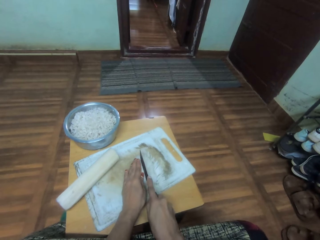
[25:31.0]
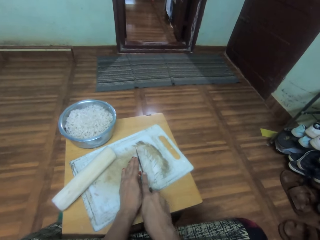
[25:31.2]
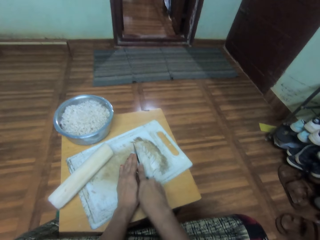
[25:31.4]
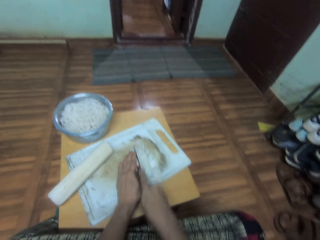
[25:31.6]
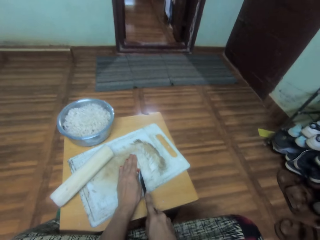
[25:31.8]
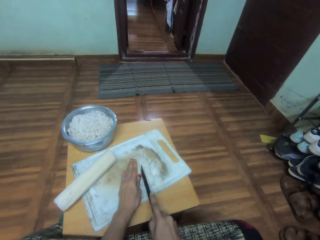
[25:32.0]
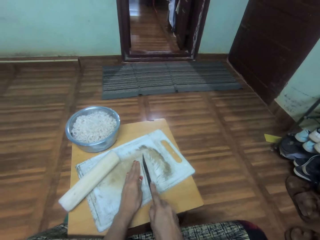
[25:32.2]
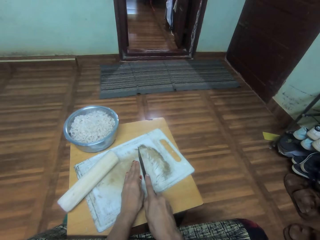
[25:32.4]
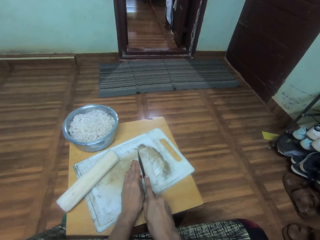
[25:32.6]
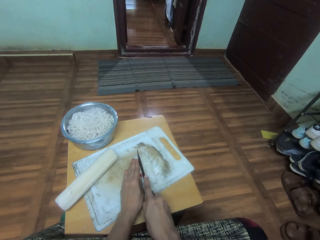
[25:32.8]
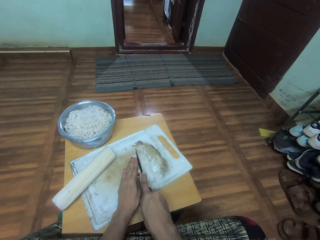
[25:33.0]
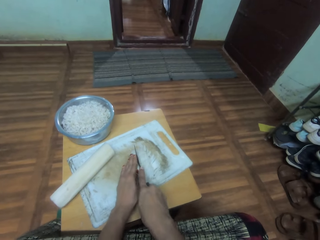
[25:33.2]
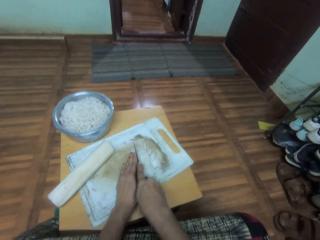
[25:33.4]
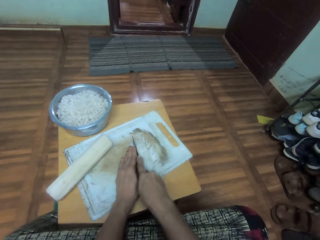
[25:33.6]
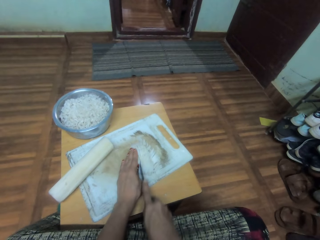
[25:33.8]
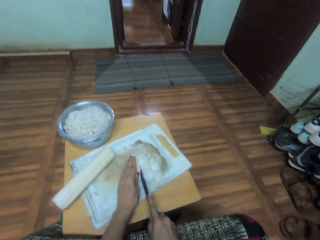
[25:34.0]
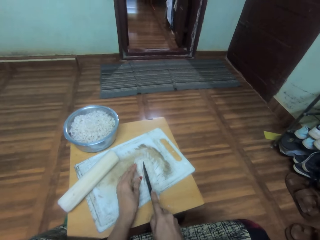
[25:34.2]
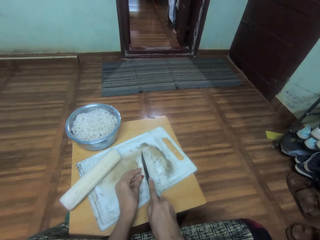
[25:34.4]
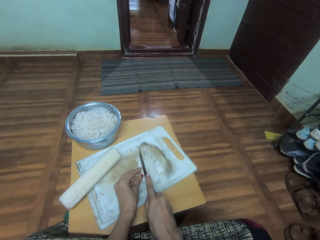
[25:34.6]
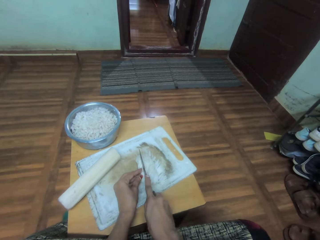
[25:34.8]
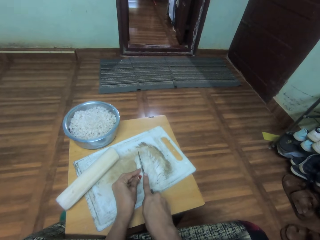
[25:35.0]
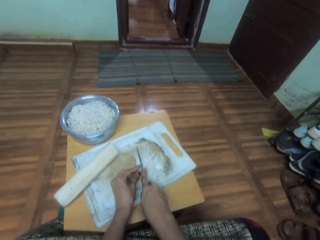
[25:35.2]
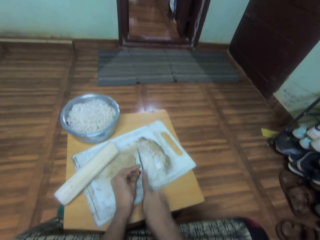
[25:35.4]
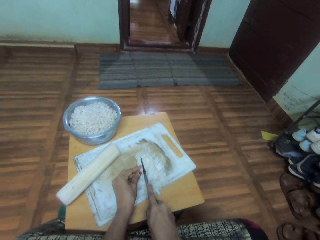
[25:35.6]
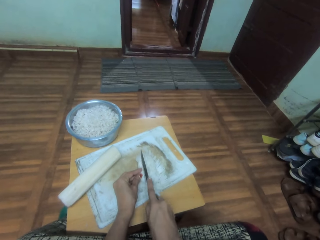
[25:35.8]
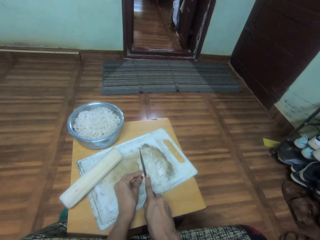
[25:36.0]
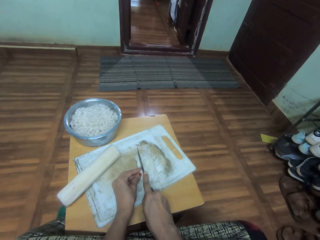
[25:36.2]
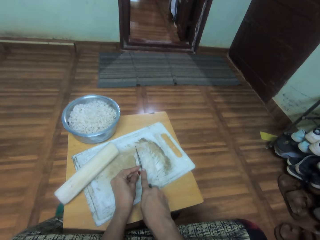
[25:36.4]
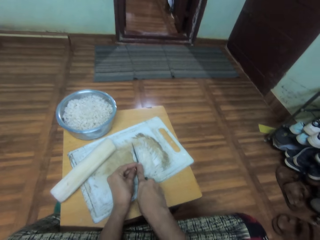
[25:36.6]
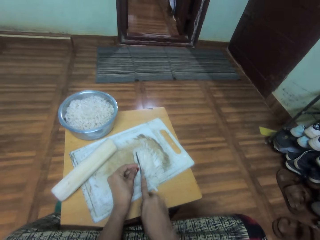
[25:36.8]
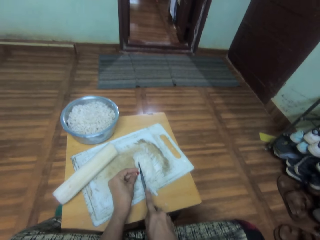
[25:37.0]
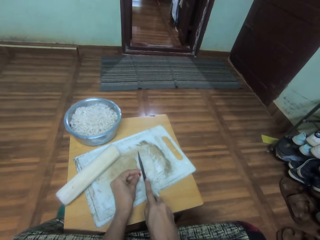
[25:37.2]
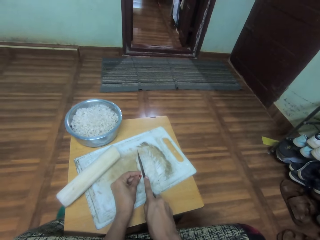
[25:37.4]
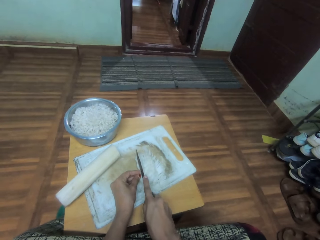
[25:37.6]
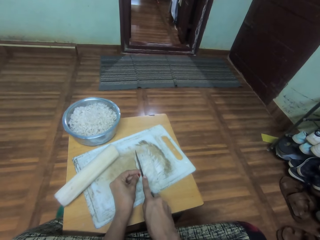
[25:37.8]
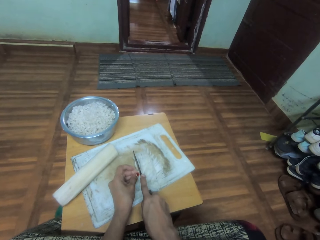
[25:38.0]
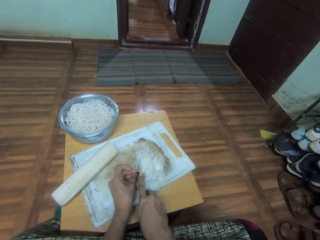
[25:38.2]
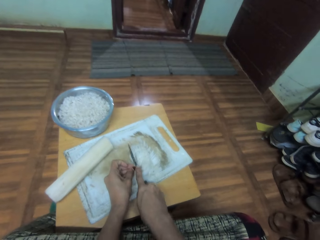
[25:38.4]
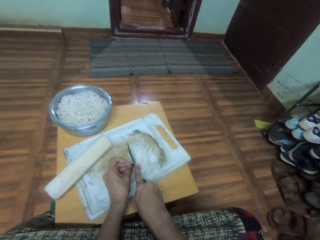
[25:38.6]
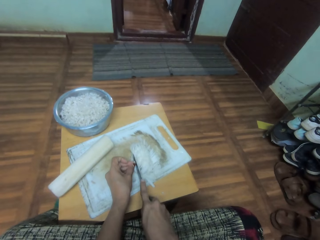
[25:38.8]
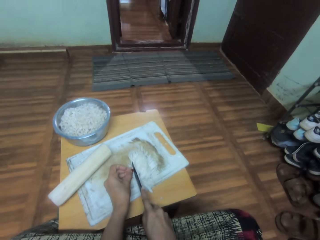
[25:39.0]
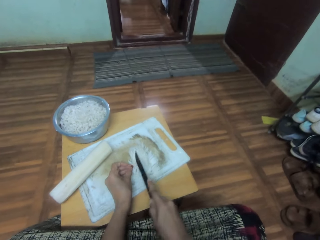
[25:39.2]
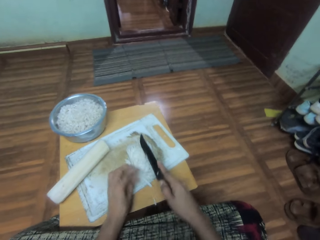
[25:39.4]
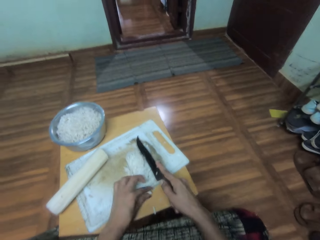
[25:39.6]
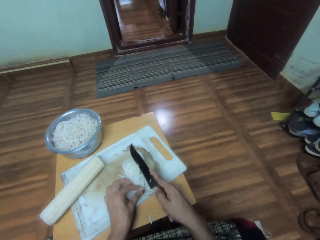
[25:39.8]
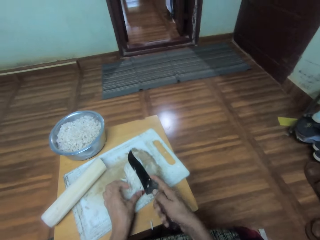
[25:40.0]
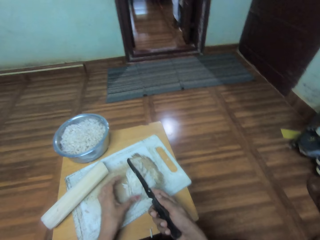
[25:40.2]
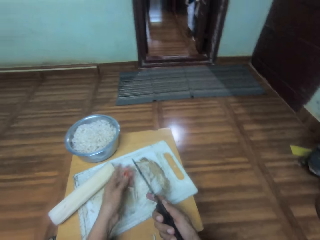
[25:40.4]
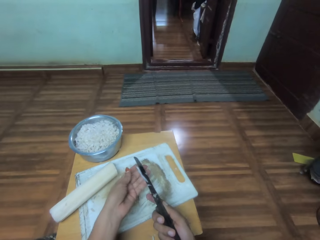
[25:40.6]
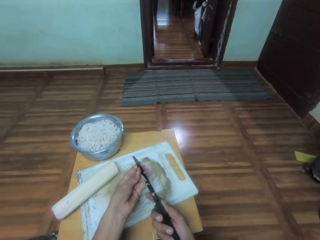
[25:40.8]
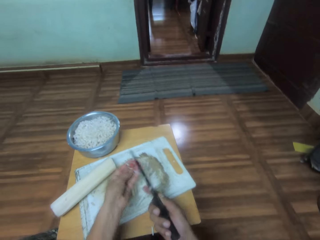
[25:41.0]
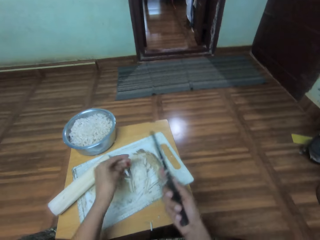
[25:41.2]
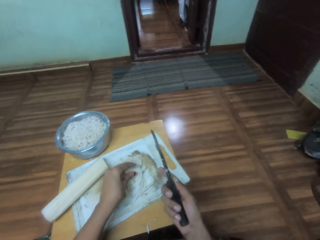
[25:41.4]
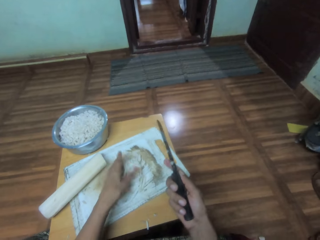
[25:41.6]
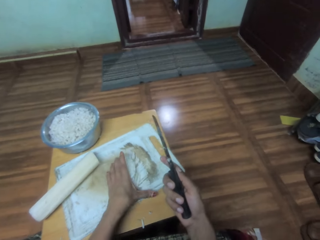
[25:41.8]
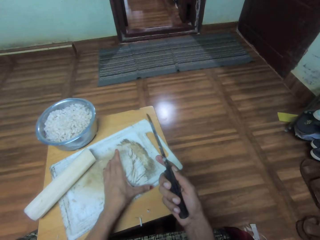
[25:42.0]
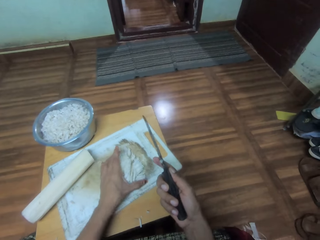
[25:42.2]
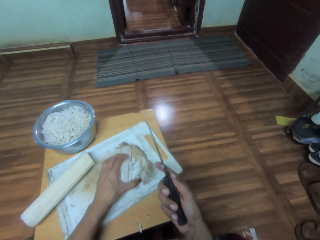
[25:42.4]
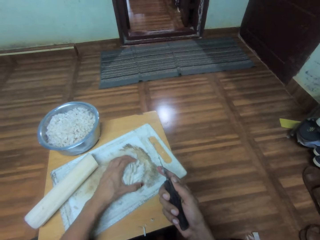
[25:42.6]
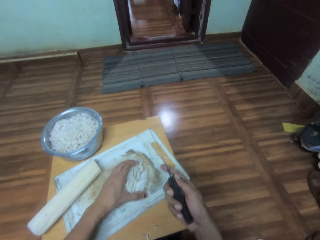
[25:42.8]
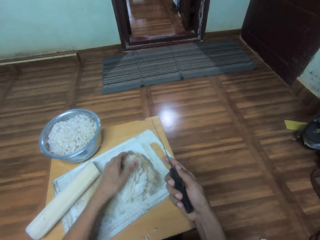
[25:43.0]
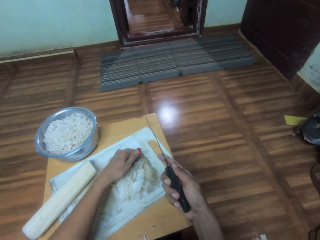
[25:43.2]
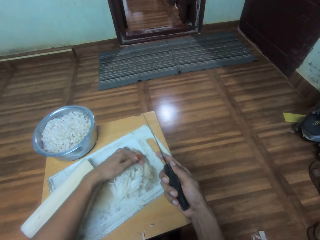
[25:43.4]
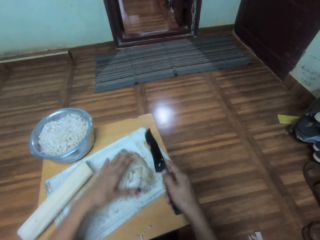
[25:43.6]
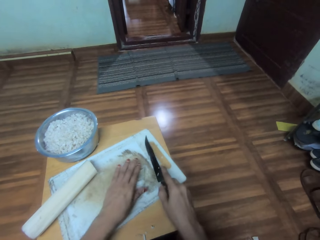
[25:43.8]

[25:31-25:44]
The camera wearer moves something on the chop board. They wipe the knife, remove something on the knife, and put something on the chop board. They arrange something on the chop board and hold something.

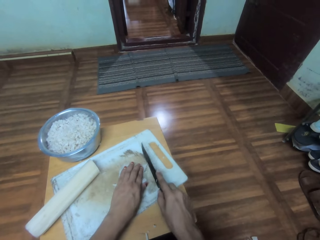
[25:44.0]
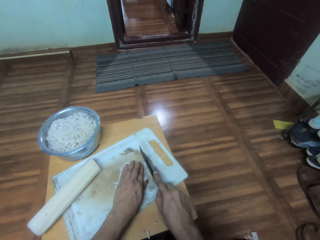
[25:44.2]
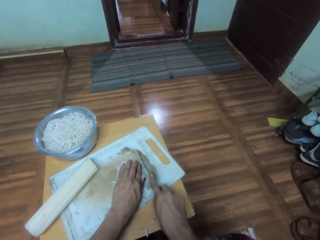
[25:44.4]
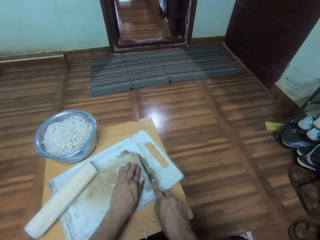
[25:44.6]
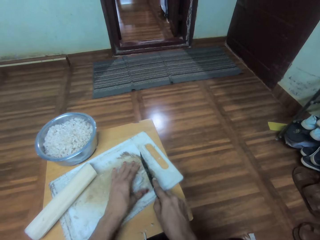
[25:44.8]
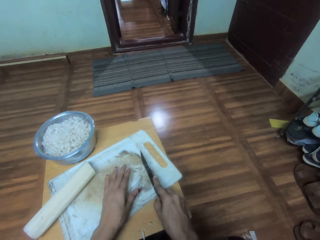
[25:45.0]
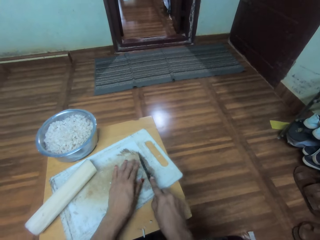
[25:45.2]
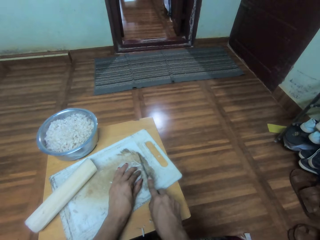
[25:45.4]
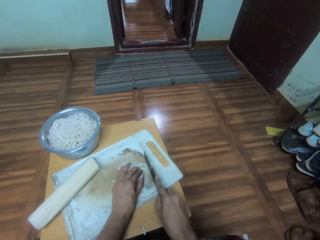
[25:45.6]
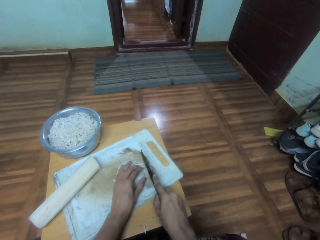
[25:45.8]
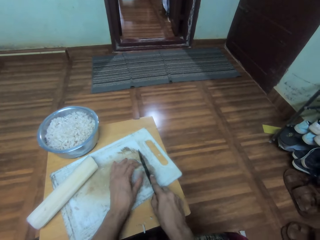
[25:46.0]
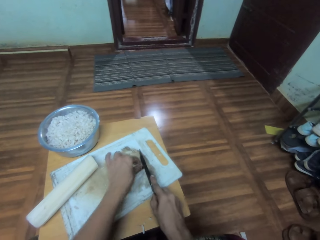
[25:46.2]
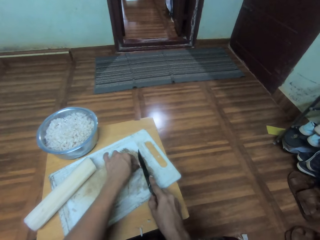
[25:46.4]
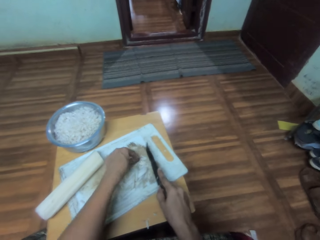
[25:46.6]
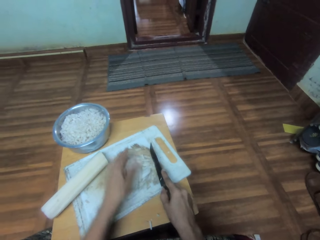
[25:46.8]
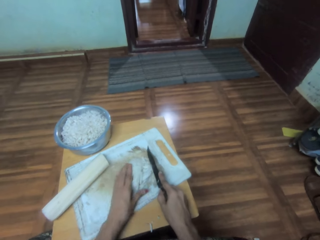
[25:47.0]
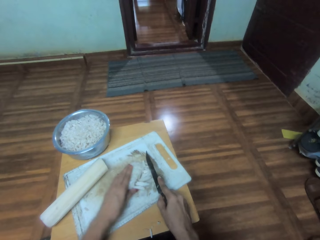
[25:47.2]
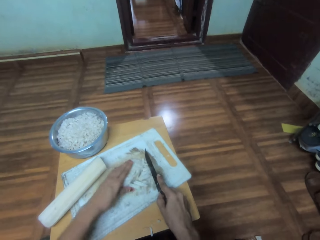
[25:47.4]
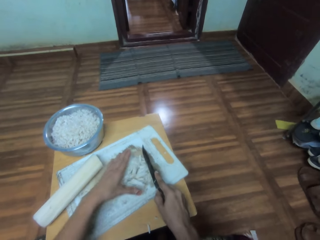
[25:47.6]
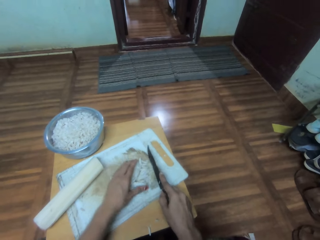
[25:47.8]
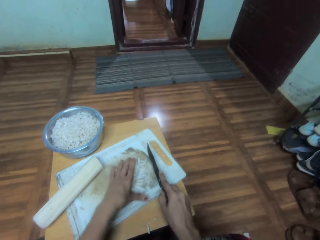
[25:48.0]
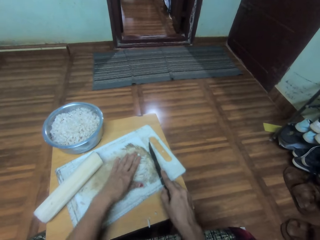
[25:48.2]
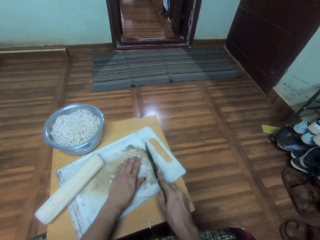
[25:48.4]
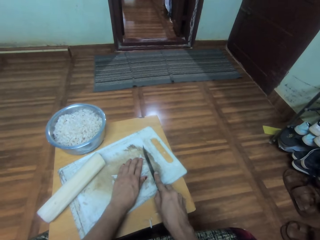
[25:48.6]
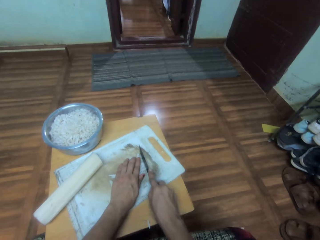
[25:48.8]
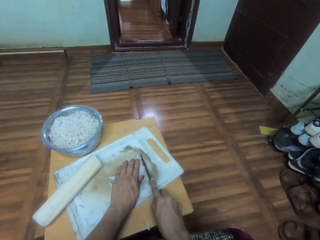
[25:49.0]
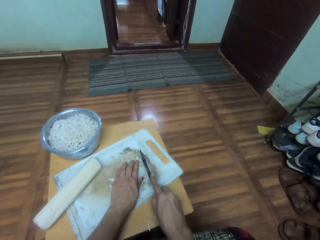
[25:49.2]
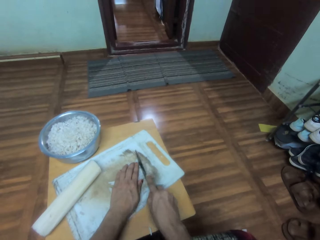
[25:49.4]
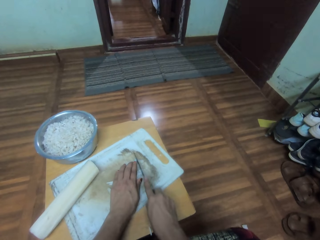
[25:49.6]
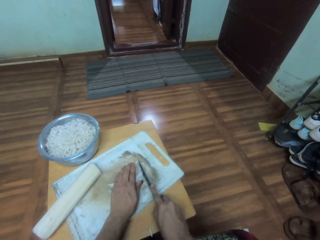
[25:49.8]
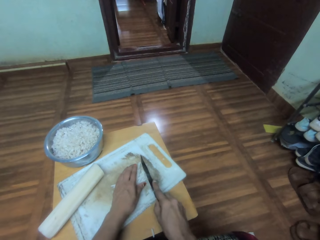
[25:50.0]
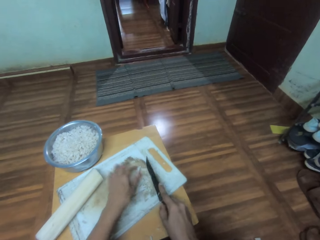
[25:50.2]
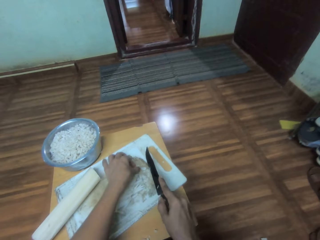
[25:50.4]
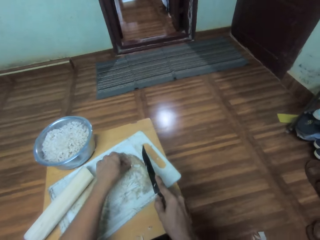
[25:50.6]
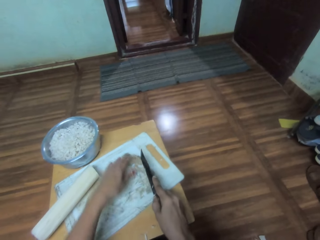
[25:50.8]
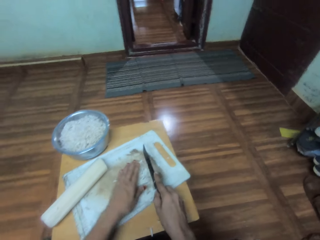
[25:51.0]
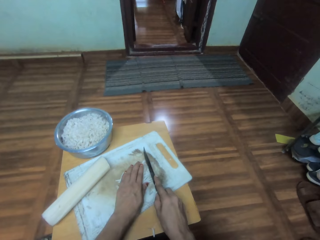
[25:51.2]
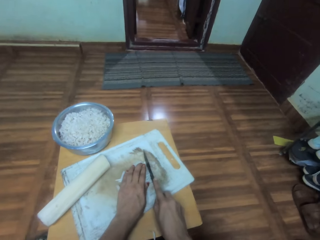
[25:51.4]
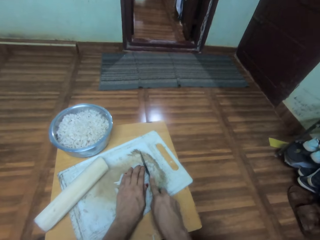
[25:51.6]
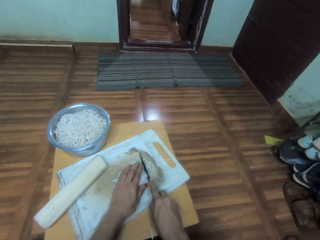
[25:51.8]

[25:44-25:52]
The camera wearer cuts something with a knife. They move something on the chop board, cut something, and touch something.
